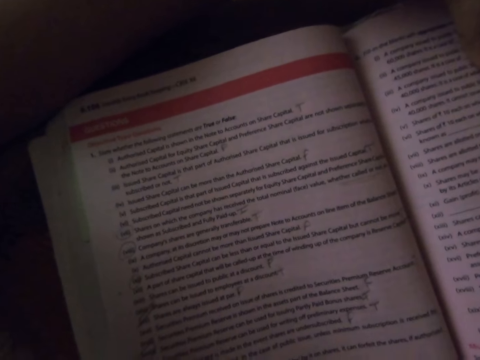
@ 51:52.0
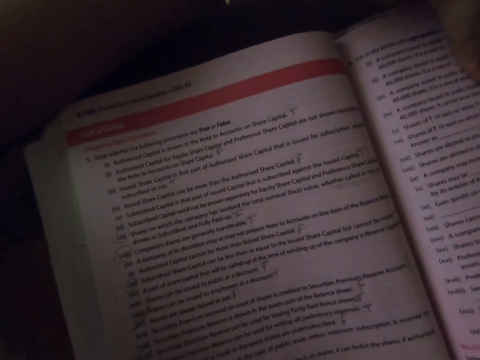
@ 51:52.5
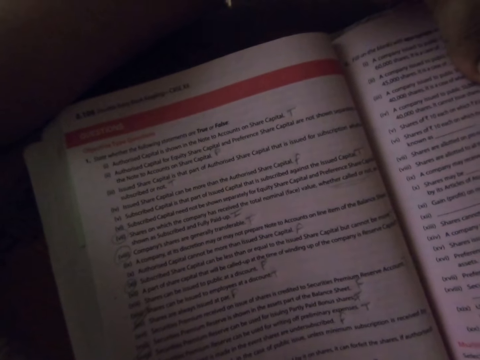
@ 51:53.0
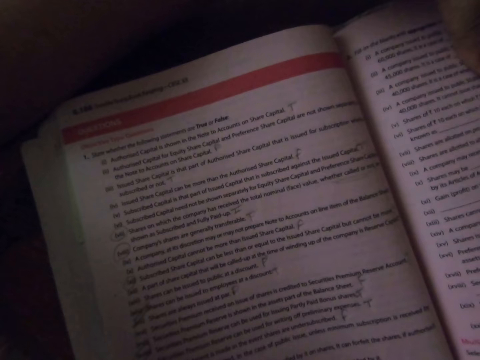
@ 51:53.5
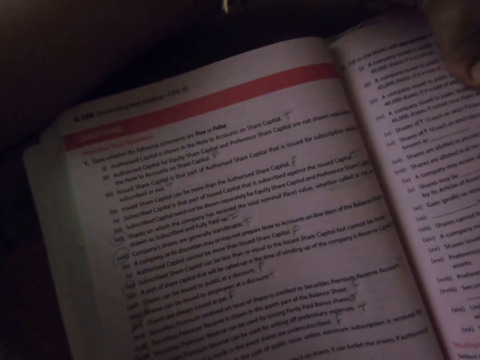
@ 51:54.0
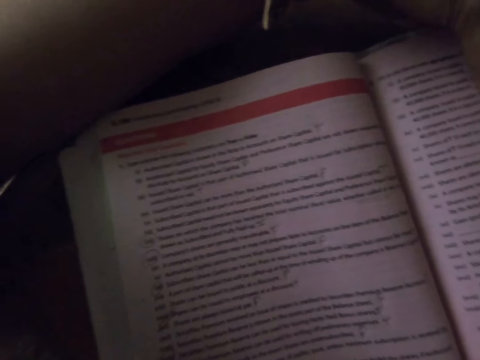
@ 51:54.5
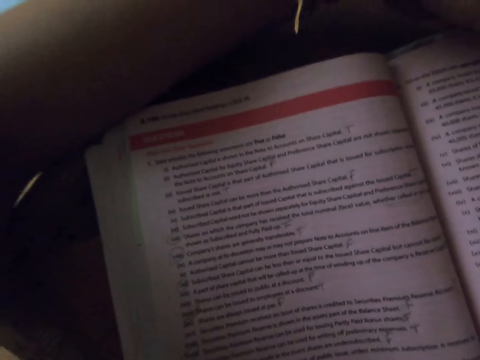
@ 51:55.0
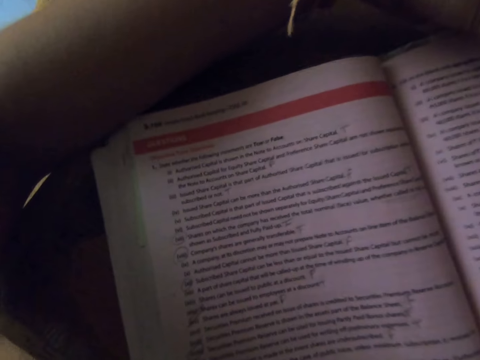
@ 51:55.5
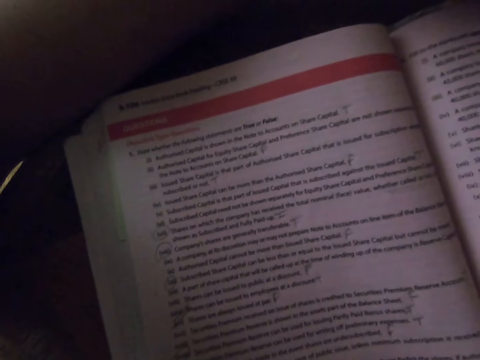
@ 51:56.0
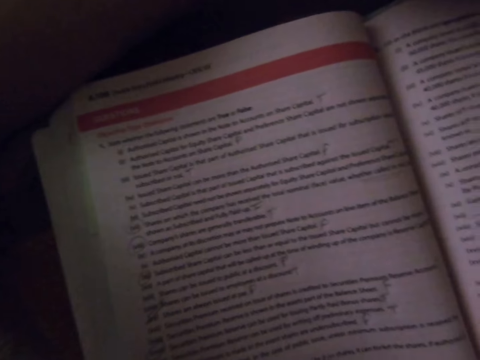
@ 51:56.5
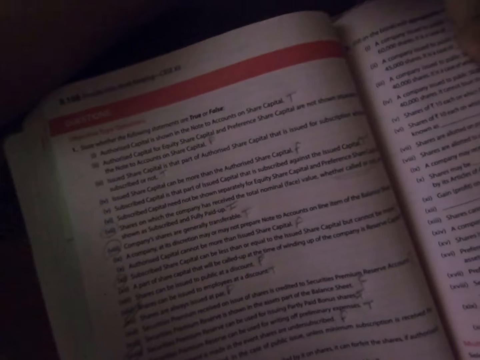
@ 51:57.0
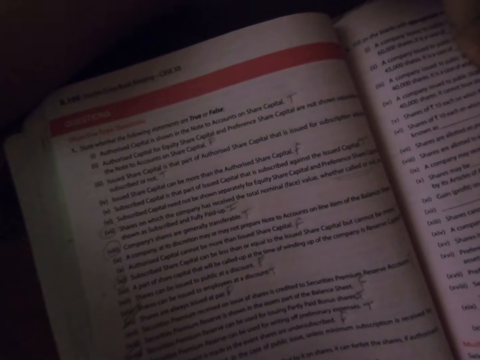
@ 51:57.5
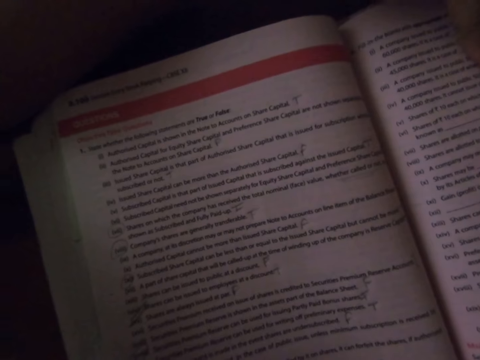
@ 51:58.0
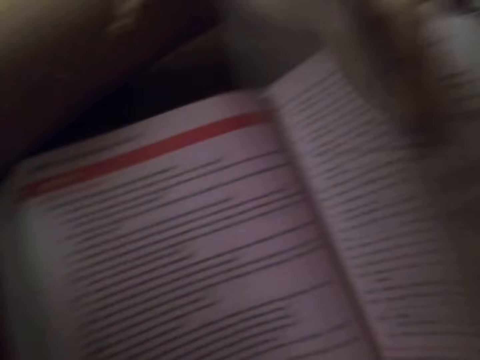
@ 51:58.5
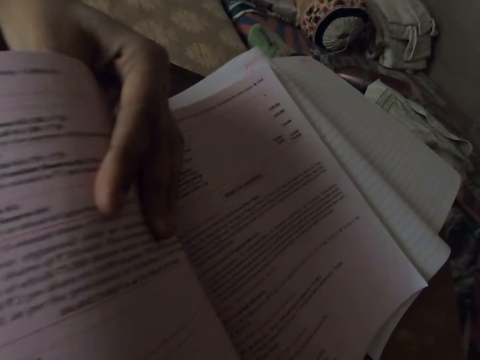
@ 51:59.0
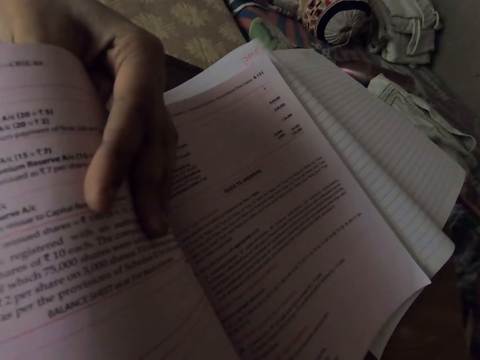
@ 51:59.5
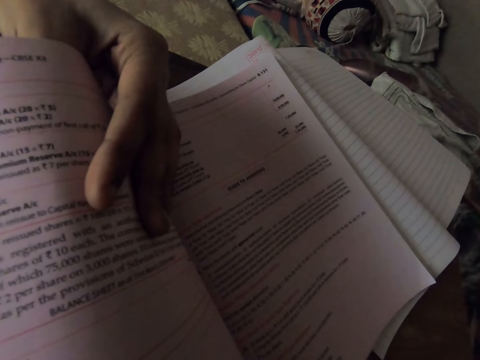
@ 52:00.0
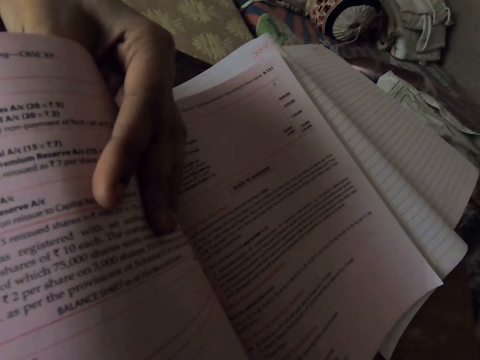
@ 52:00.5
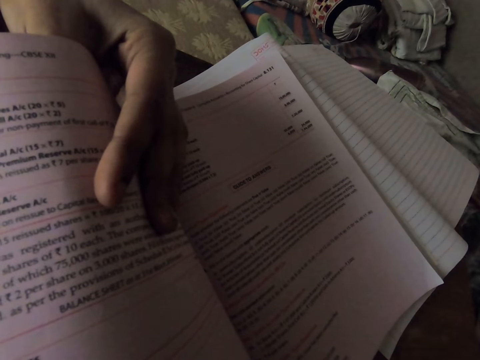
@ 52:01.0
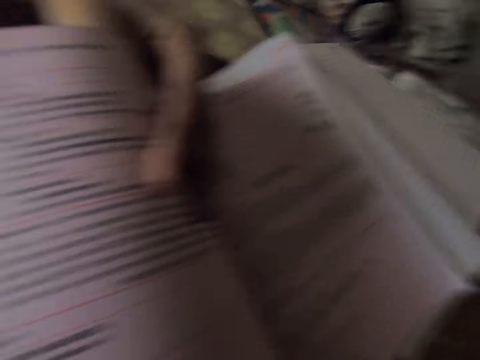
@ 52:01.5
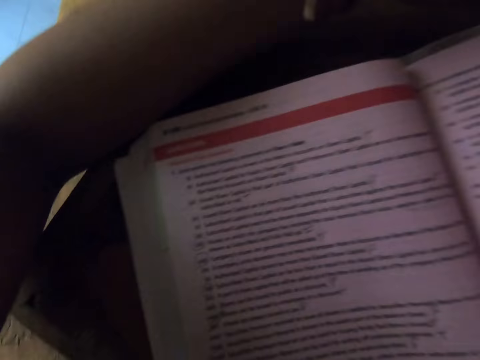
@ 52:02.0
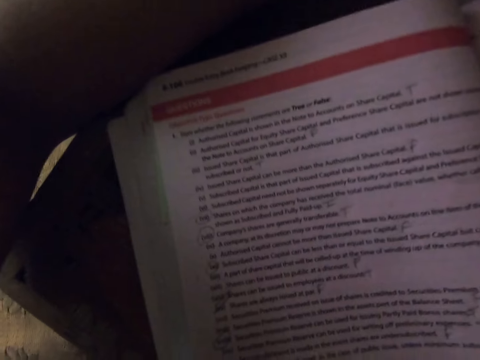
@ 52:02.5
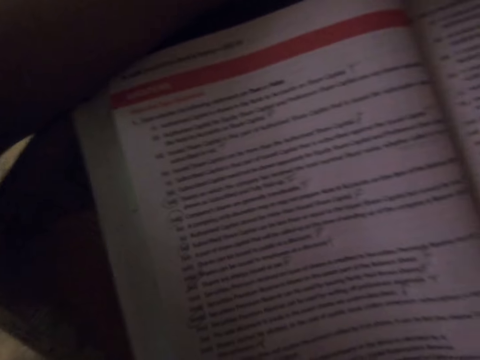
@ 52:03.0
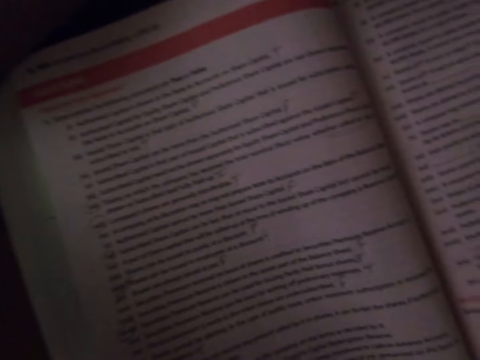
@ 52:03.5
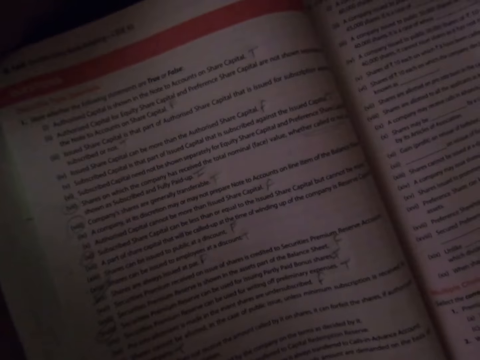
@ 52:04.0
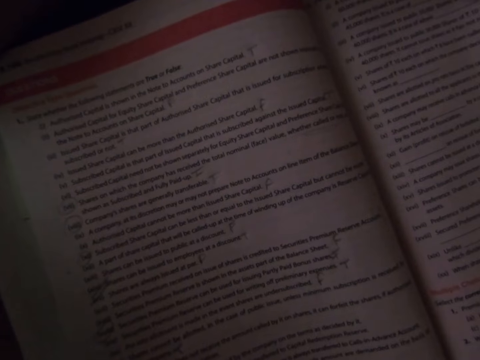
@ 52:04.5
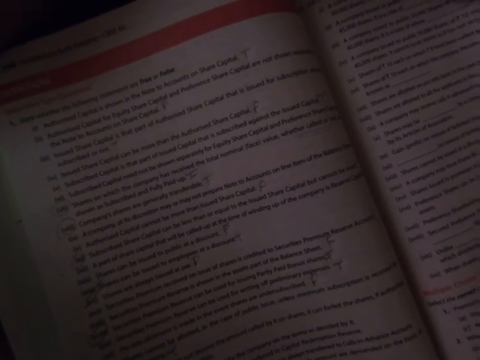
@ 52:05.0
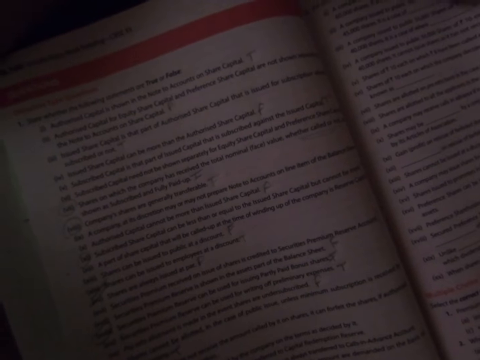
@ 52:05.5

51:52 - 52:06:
The camera wearer turns some pages in the textbook. They turn back the pages in the textbook.

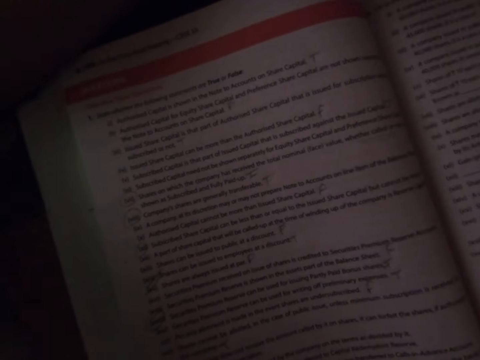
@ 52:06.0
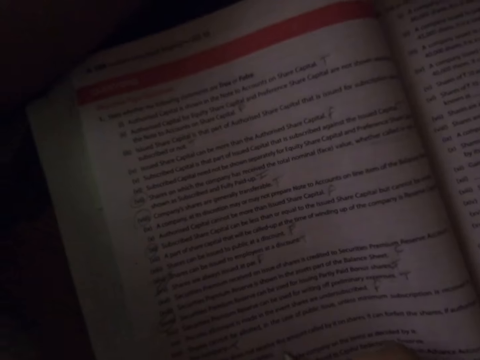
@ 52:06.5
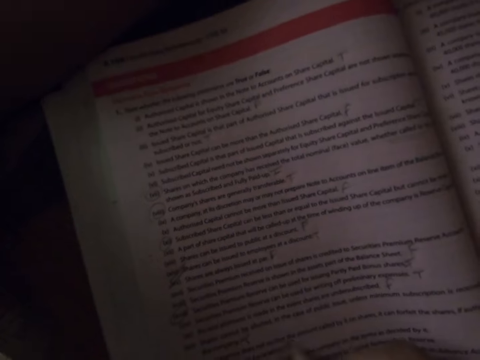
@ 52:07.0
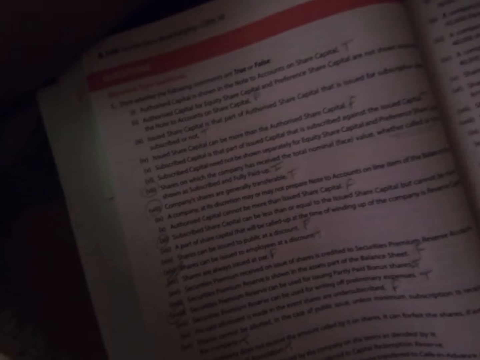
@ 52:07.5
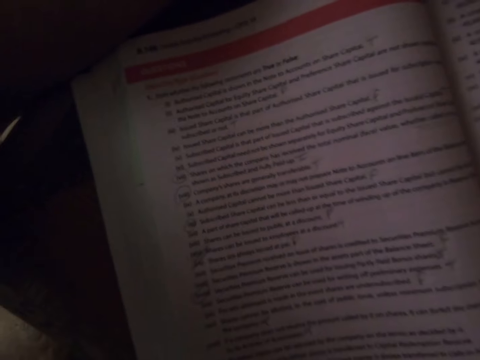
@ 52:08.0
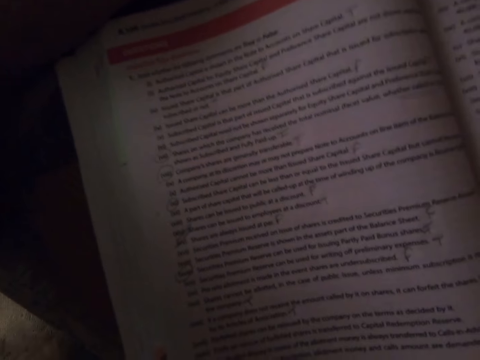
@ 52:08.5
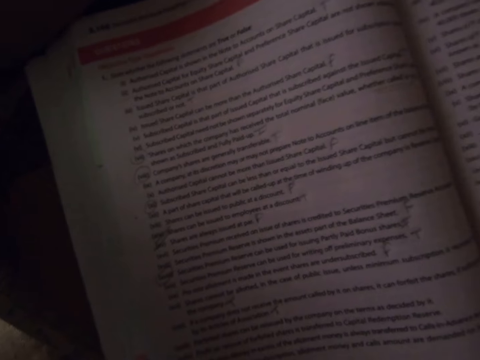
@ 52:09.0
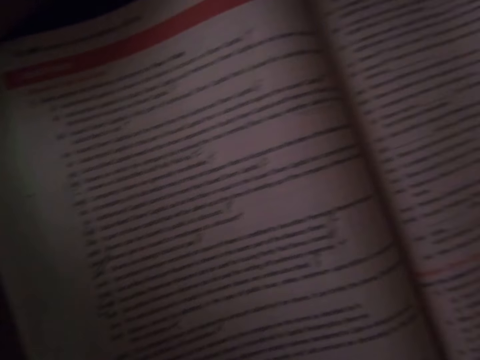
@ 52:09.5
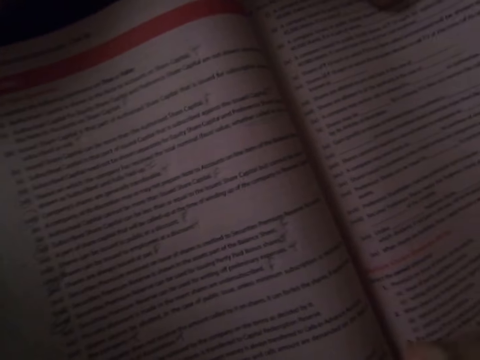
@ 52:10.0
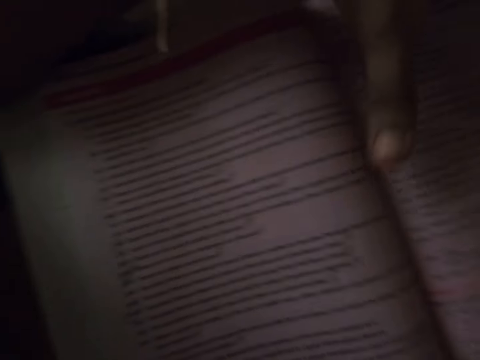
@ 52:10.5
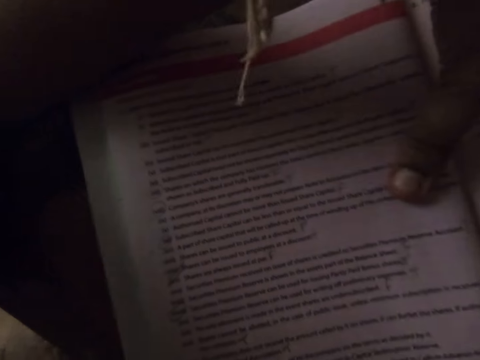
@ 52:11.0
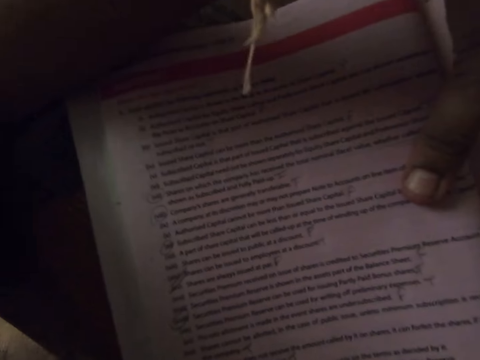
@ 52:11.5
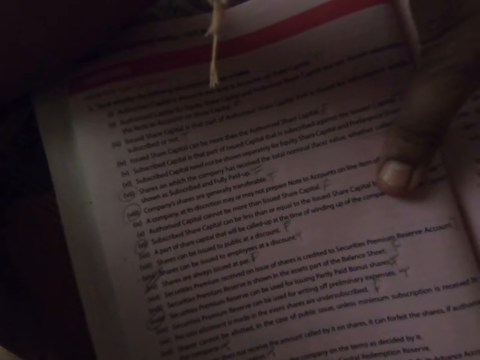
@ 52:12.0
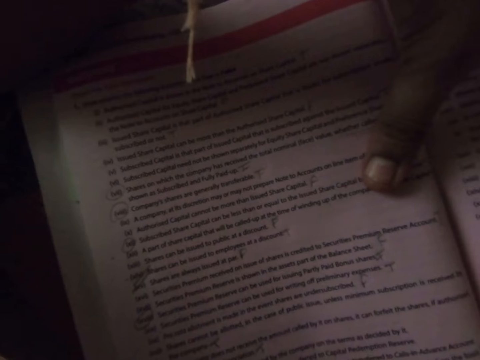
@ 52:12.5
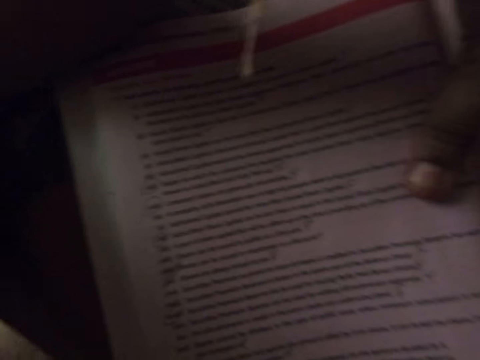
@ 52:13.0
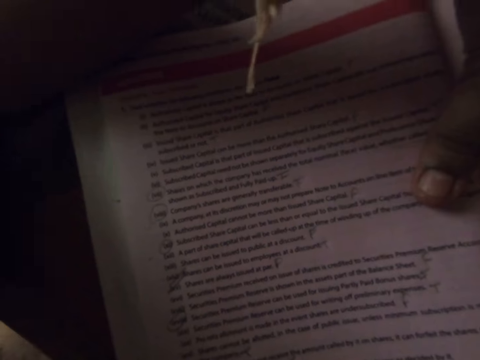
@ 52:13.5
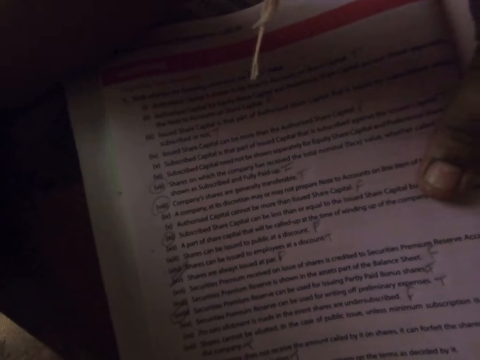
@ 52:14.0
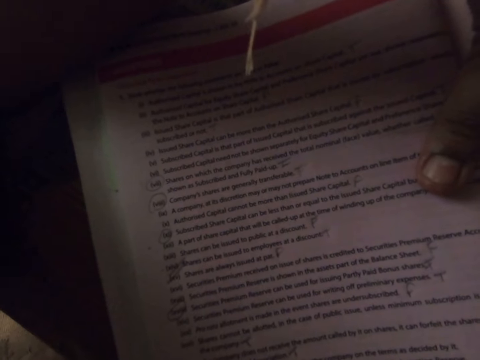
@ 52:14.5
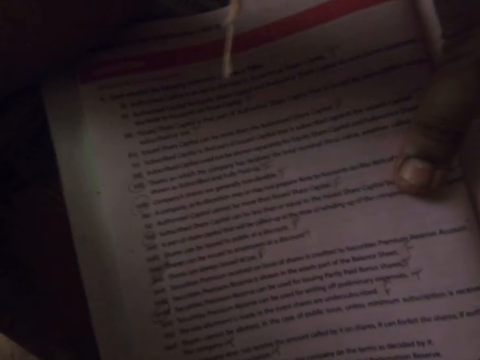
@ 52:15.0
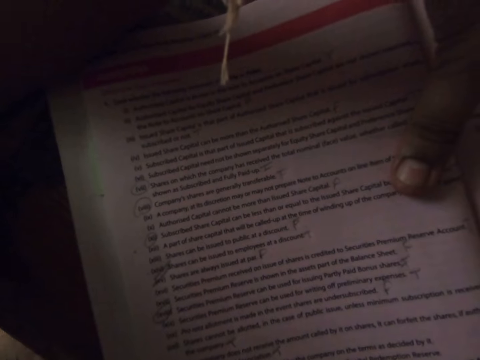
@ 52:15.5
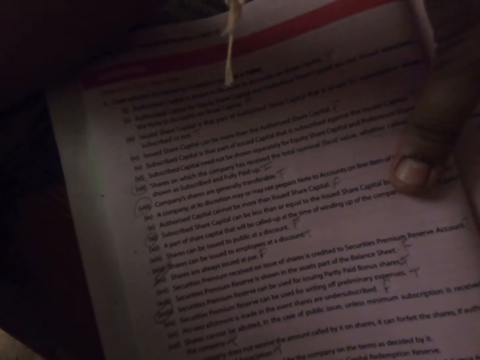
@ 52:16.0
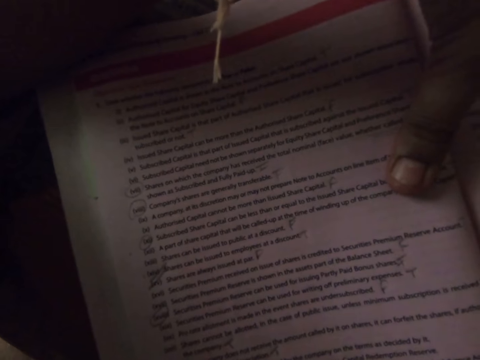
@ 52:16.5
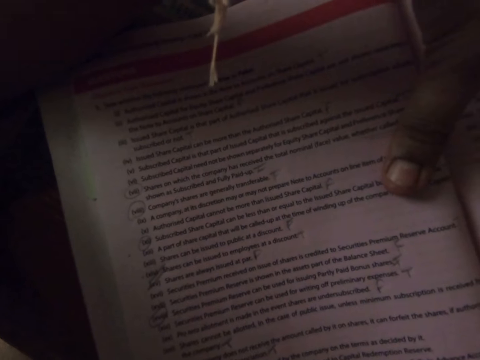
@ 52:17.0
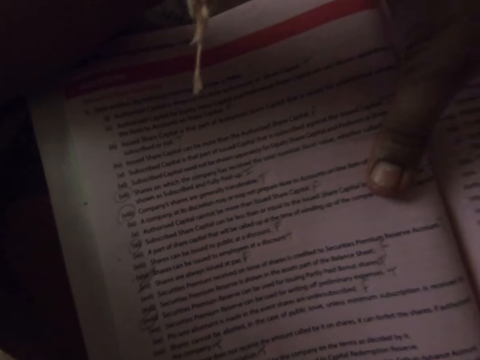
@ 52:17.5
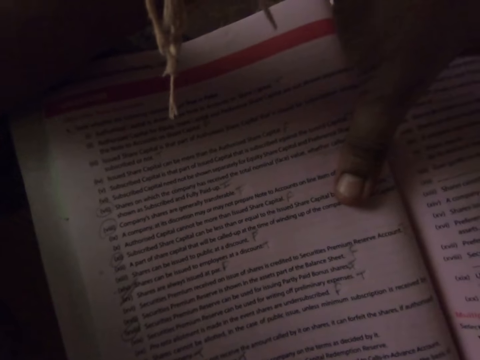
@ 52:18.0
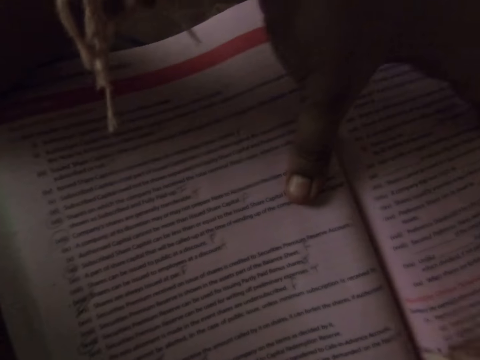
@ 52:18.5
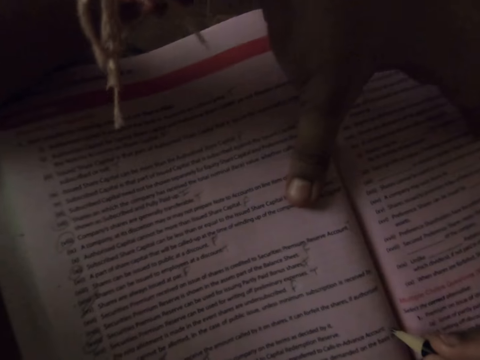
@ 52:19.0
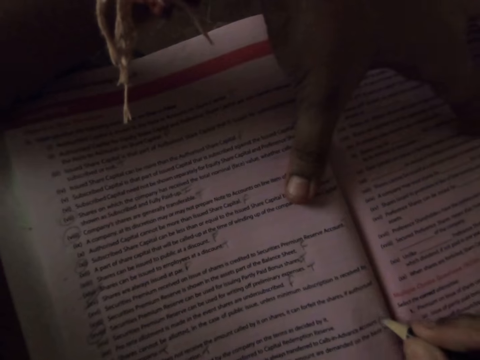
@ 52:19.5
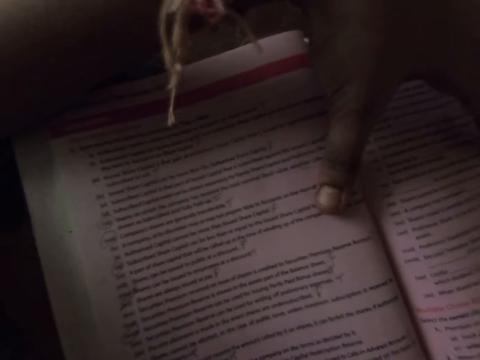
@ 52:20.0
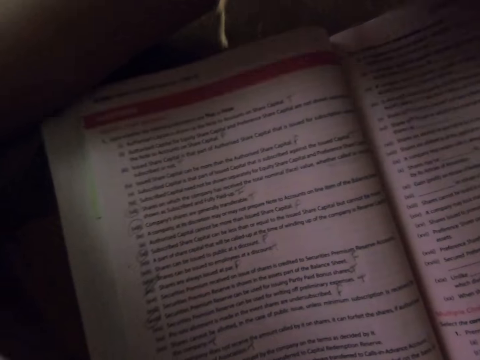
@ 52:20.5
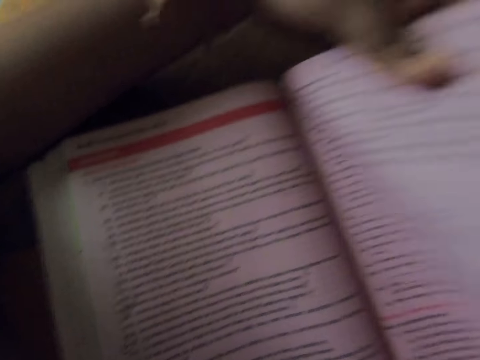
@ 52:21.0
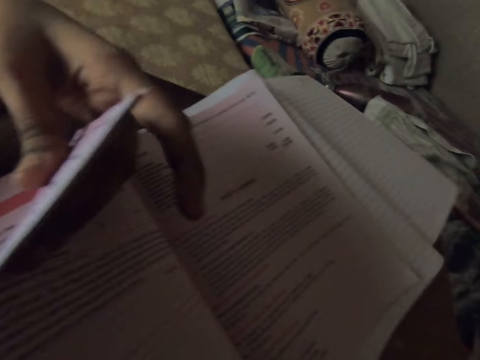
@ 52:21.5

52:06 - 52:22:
The camera wearer writes on the textbook with the pencil. They move their hand. They write on the textbook with the pencil again. They turn some pages in the textbook.
